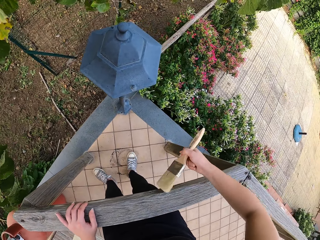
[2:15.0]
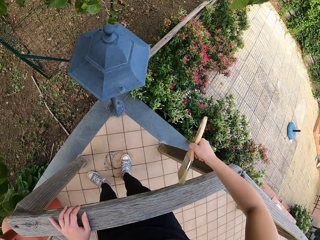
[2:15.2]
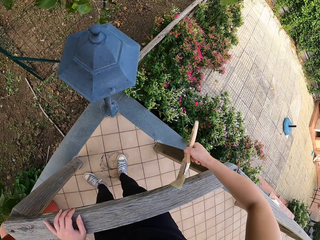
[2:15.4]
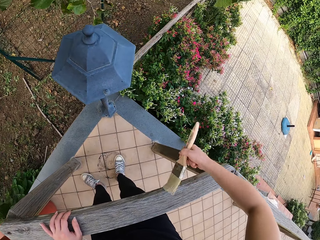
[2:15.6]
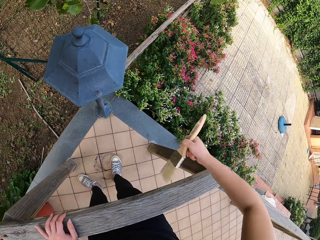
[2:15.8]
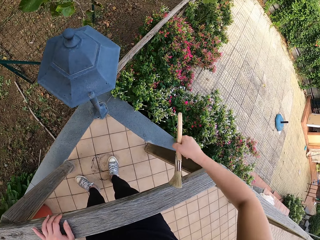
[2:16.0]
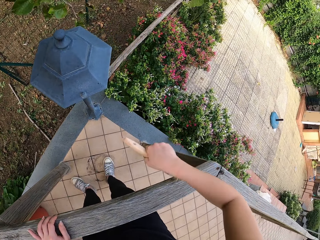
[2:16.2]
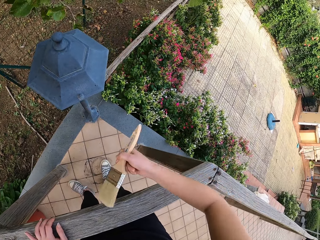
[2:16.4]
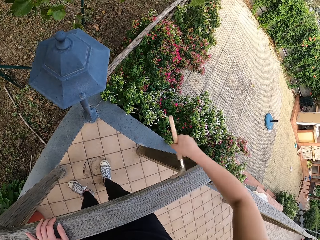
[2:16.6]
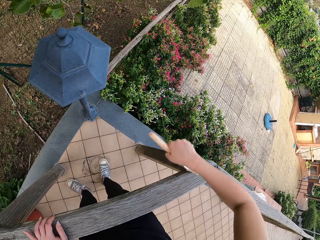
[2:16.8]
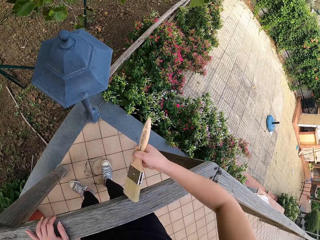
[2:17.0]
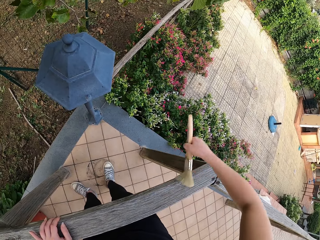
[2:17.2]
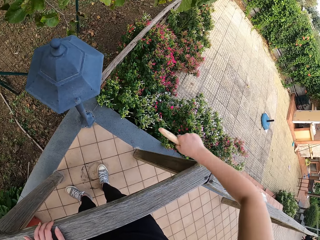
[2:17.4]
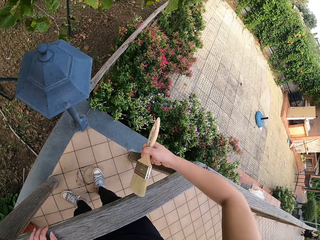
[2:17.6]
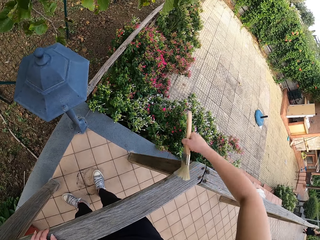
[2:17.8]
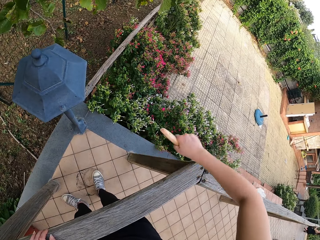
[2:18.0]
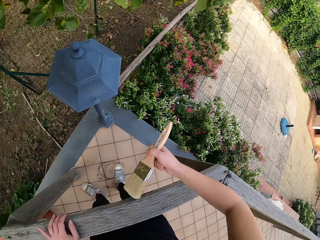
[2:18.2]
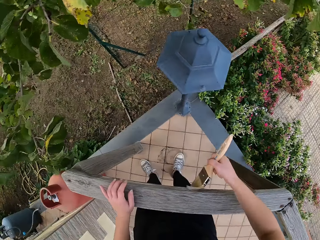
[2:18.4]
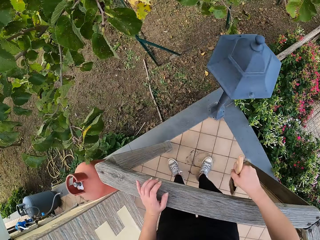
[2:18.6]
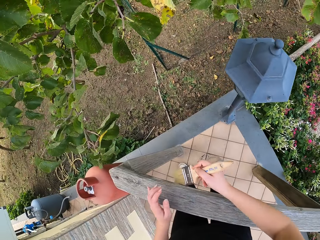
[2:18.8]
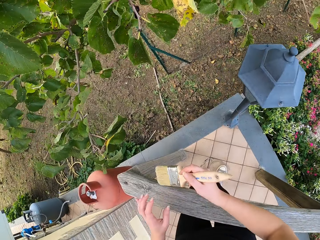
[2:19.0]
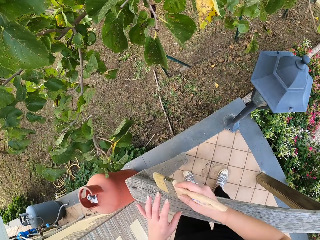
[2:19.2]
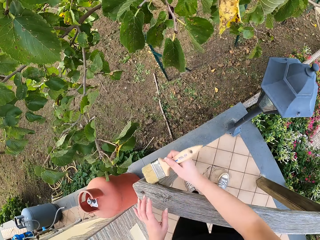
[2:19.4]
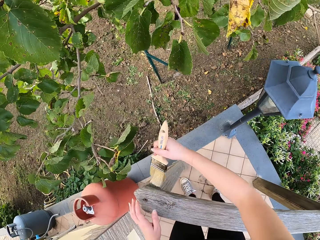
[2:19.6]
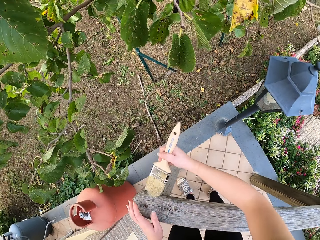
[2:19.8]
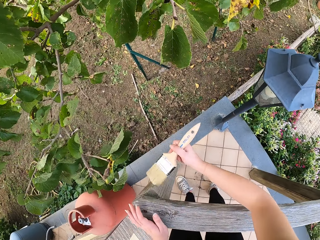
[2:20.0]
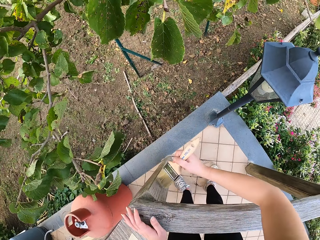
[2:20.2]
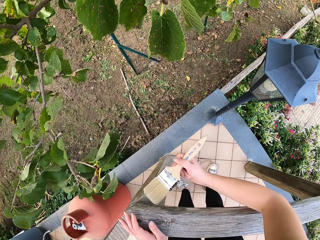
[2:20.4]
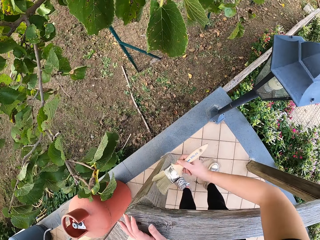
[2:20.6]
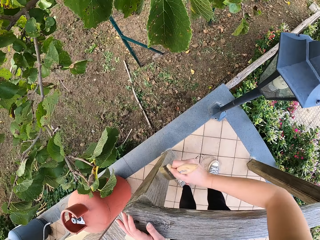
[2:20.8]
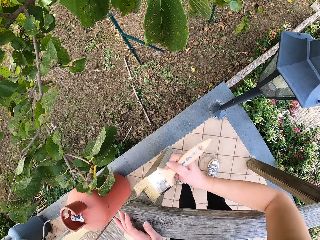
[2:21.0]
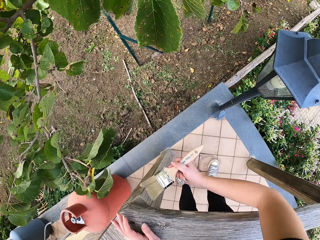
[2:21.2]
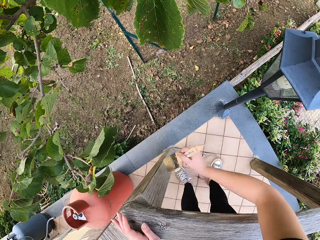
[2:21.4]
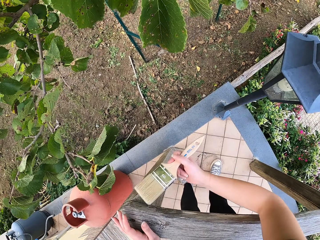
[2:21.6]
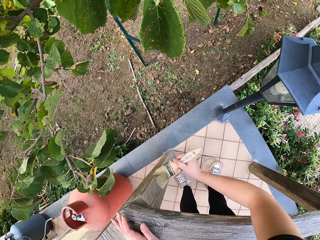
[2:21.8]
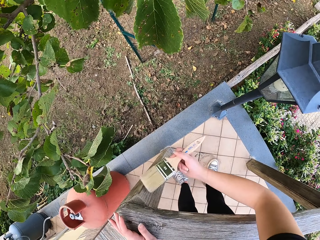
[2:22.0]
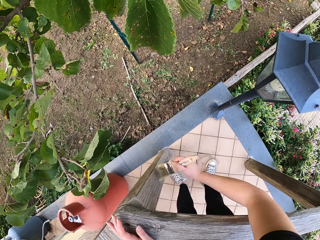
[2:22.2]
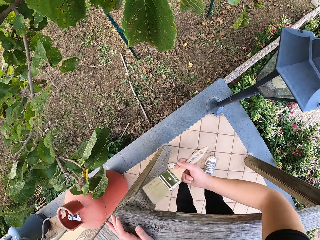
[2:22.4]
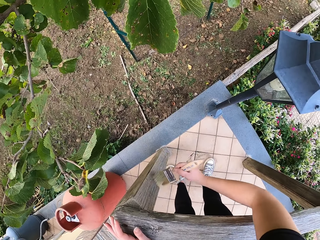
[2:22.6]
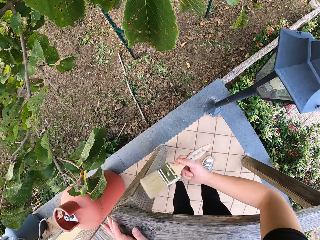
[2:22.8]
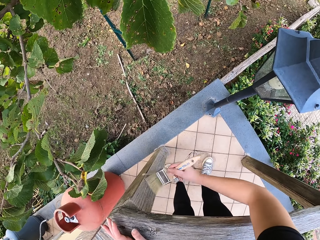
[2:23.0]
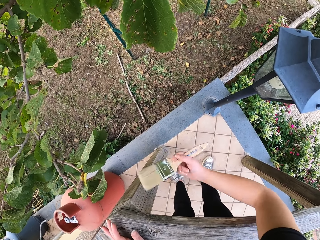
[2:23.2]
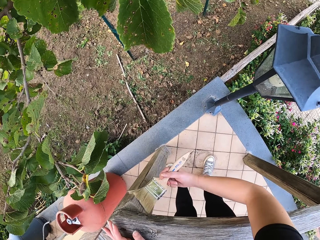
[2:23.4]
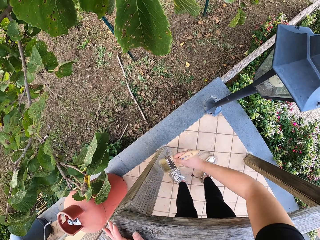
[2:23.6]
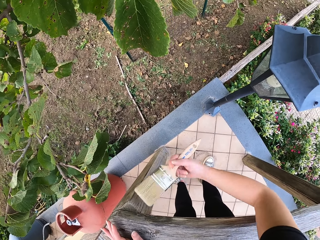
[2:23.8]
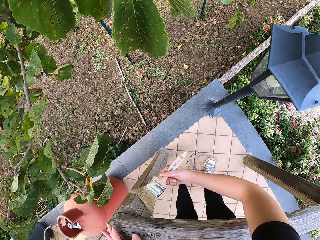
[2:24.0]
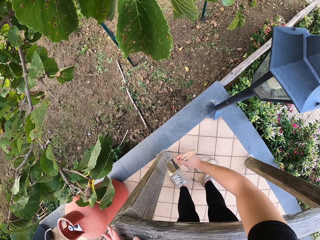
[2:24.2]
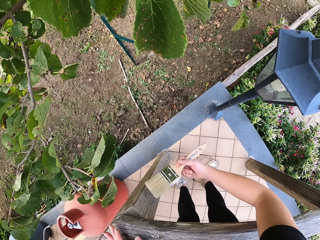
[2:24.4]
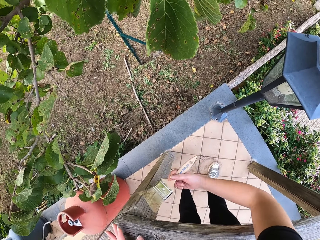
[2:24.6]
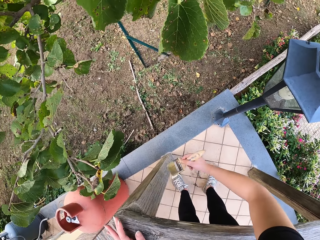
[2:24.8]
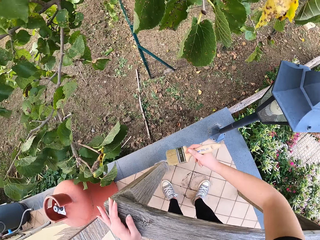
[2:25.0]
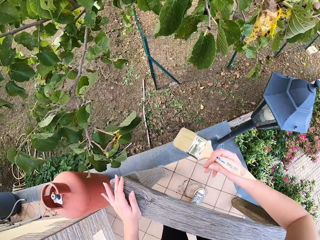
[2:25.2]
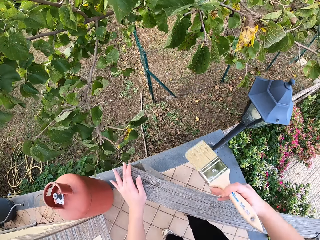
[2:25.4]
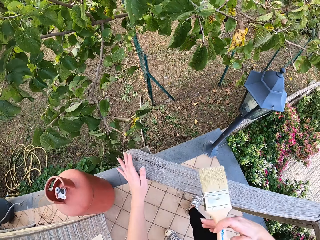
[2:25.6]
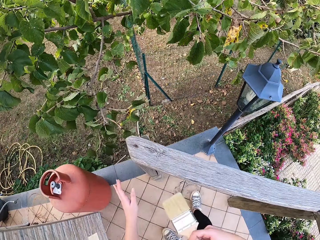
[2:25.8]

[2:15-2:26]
The camera wearer turns her head to the left. She removes her left hand from the fence. She places her left hand on the fence again. She moves the paint brush away from the fence. She stops brushing the wooden hand rail with the brush.

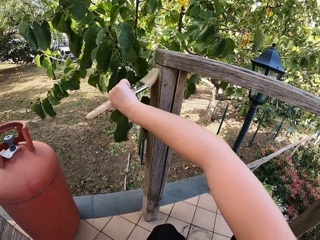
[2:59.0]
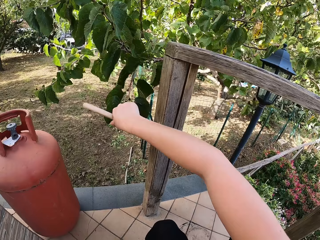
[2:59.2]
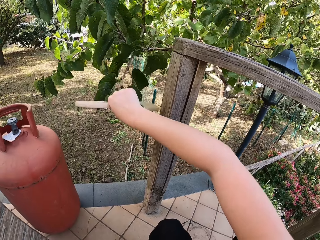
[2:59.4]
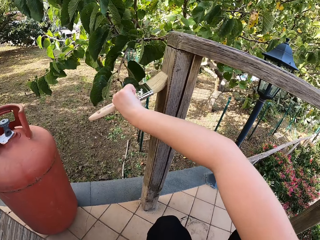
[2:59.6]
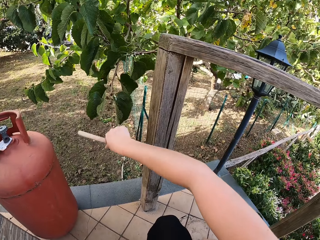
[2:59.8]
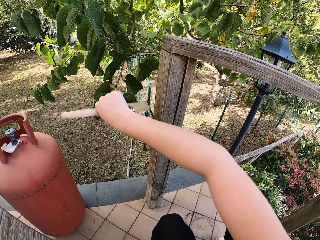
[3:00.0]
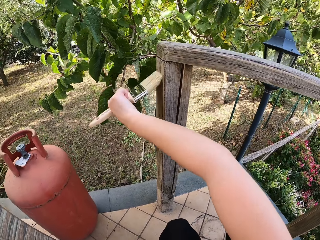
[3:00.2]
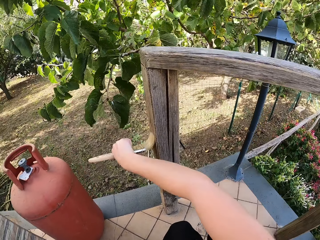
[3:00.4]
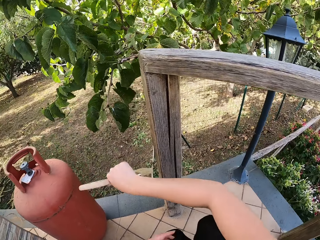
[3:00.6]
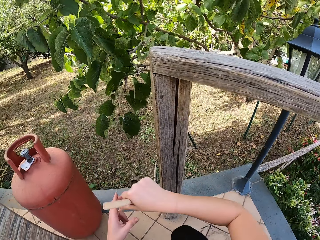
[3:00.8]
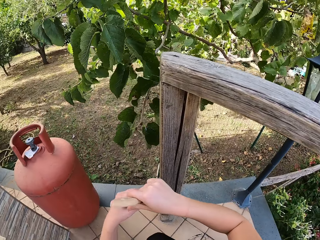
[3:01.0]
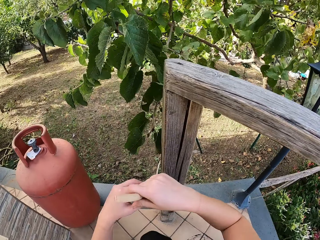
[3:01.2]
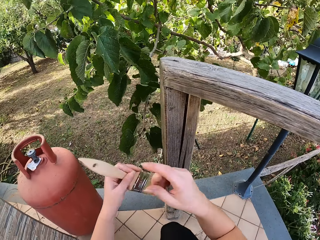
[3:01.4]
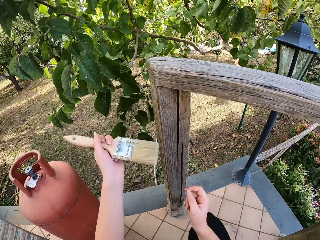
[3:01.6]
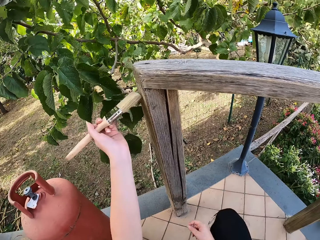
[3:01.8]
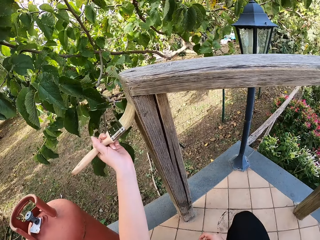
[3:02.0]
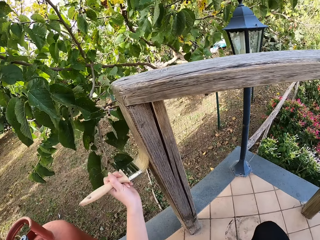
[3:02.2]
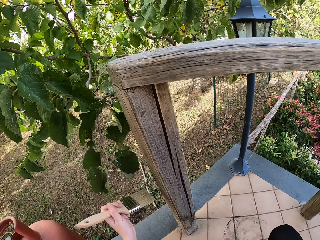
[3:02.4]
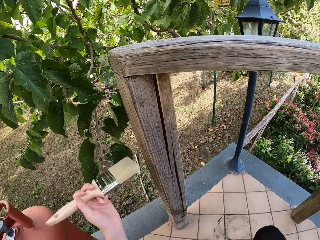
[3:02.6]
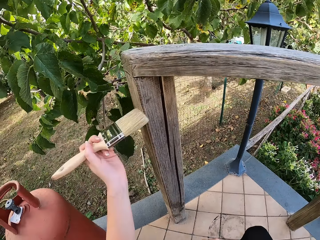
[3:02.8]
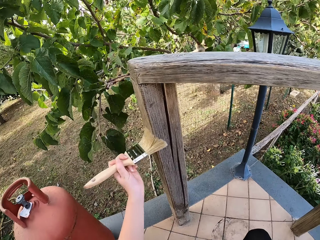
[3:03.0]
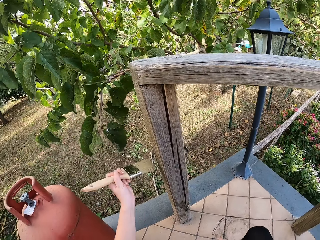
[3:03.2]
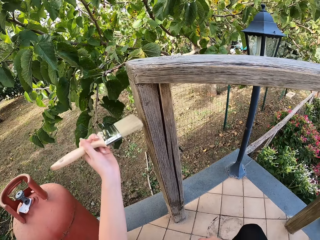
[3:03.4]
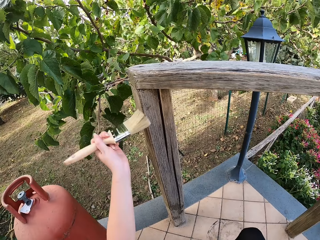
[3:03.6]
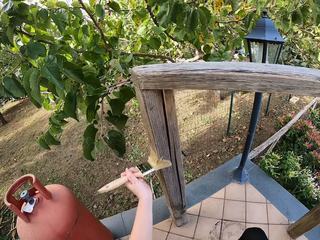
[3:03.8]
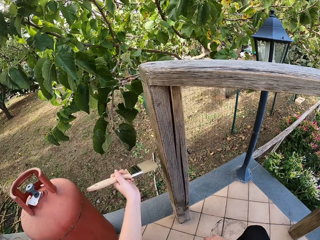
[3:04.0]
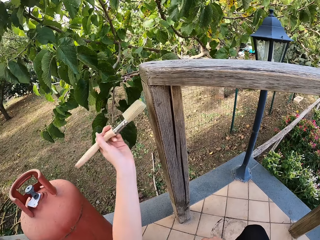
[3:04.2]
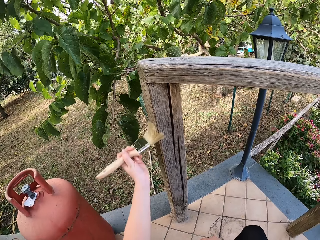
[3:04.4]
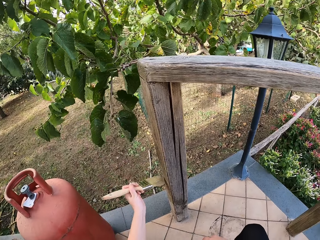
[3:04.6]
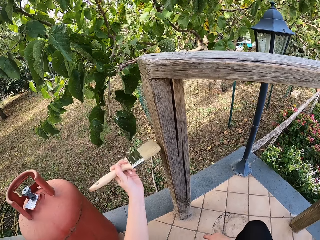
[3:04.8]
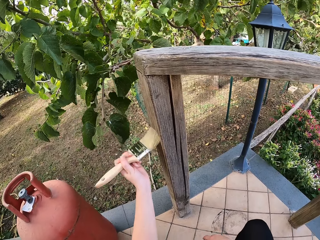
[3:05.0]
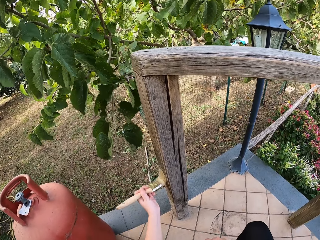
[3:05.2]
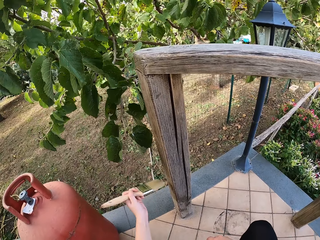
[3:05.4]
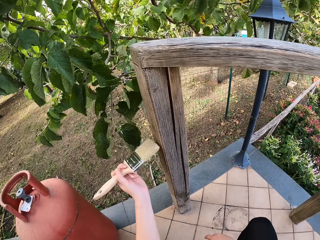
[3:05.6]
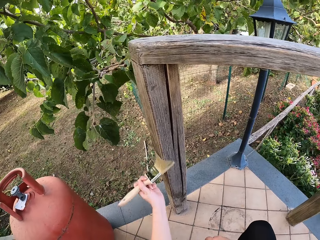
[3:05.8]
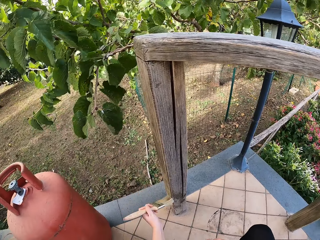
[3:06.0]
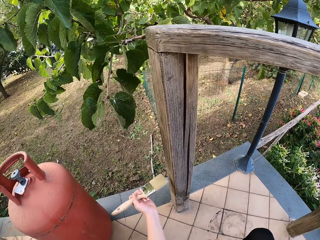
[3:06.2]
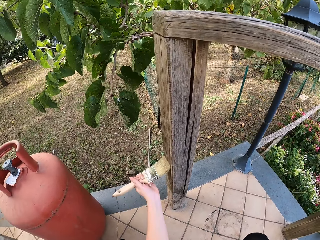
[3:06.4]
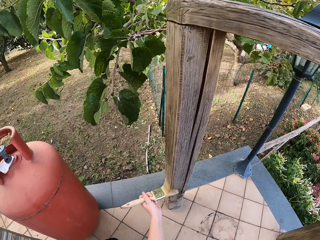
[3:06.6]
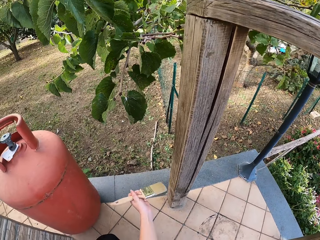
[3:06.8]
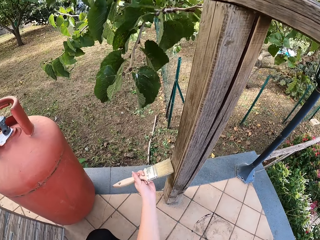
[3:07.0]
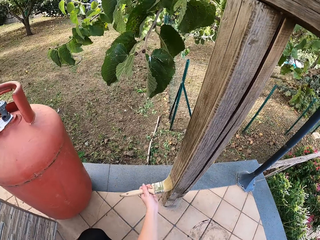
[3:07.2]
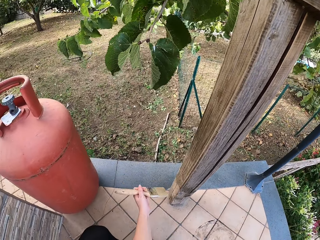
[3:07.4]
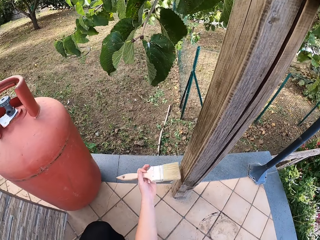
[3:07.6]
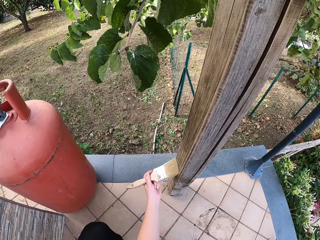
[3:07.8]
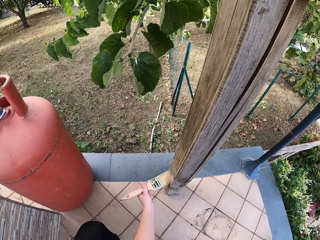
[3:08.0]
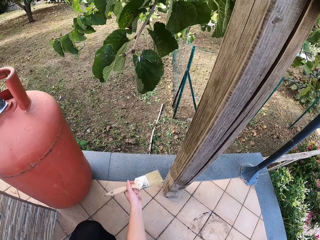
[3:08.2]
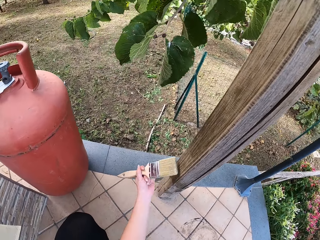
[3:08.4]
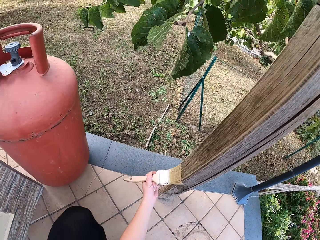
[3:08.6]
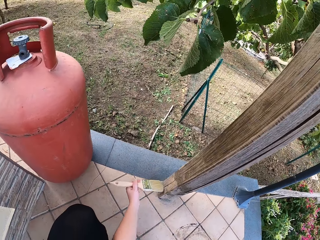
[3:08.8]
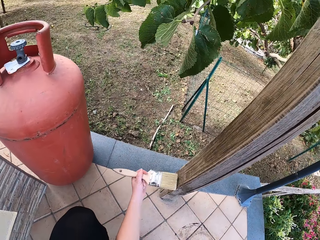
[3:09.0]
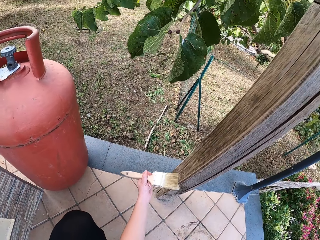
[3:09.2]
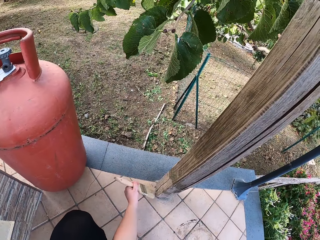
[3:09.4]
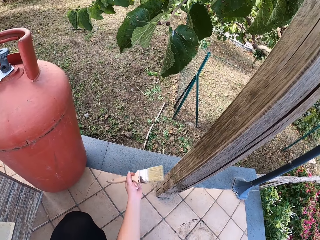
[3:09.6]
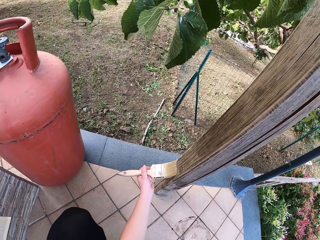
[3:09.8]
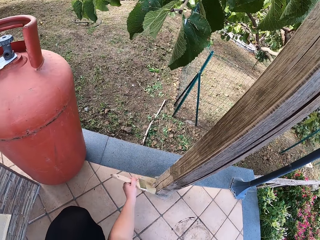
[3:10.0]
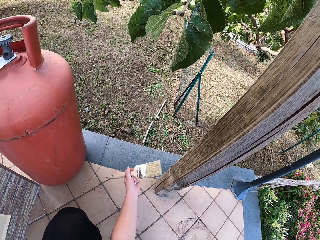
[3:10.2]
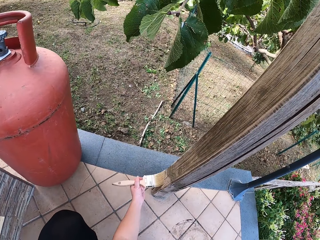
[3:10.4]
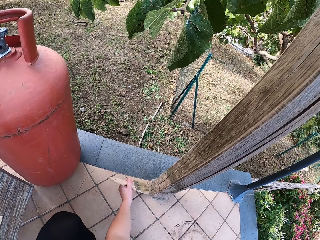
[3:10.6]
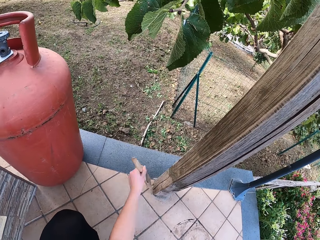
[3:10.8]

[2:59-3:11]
The camera wearer passes the brush to her left hand. She brushes the wooden hand rail with the brush.
